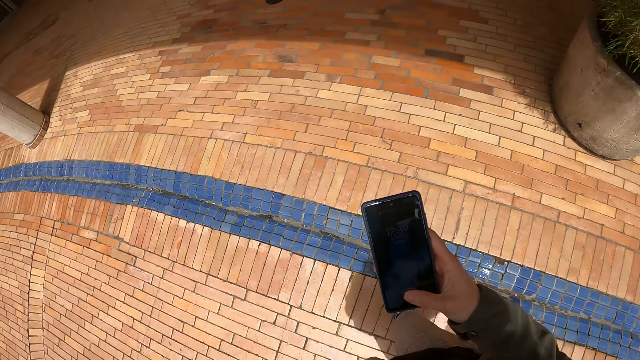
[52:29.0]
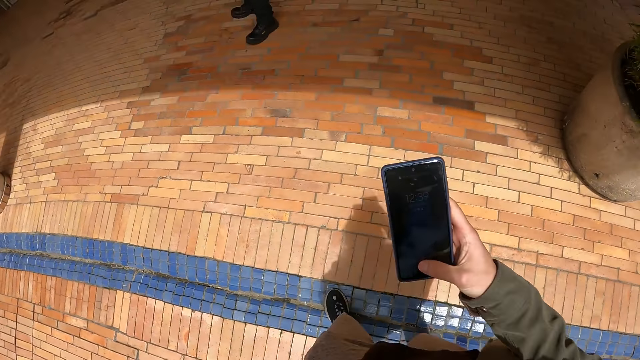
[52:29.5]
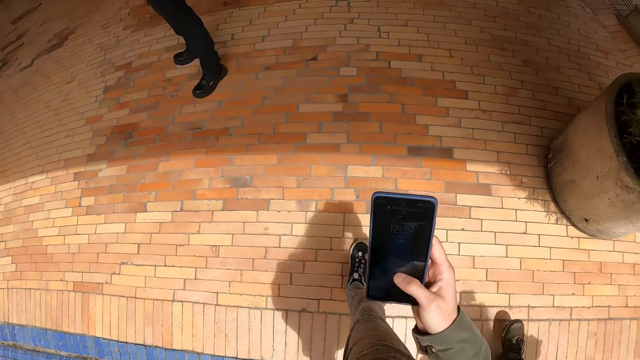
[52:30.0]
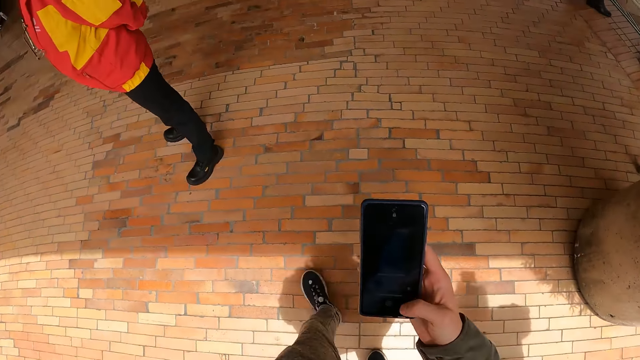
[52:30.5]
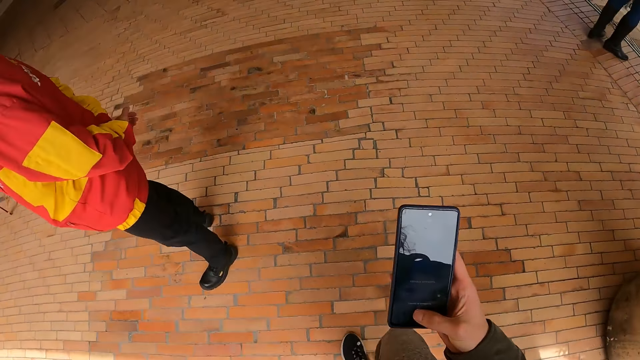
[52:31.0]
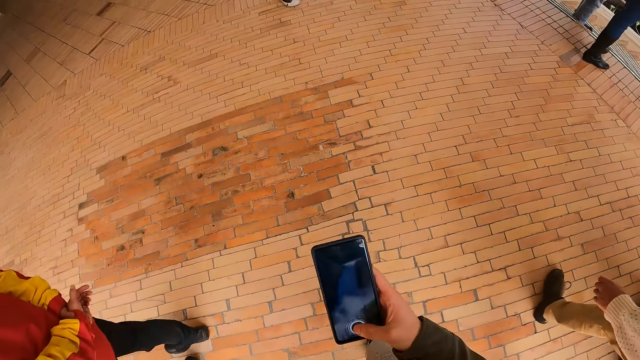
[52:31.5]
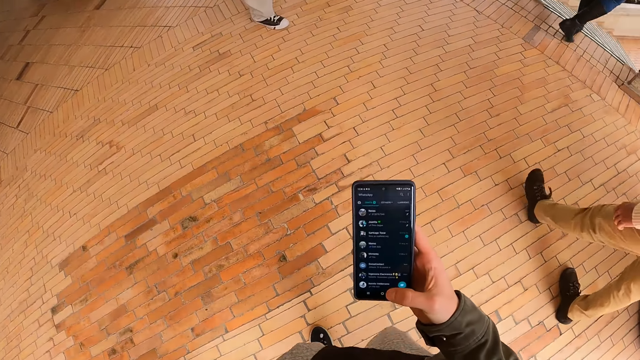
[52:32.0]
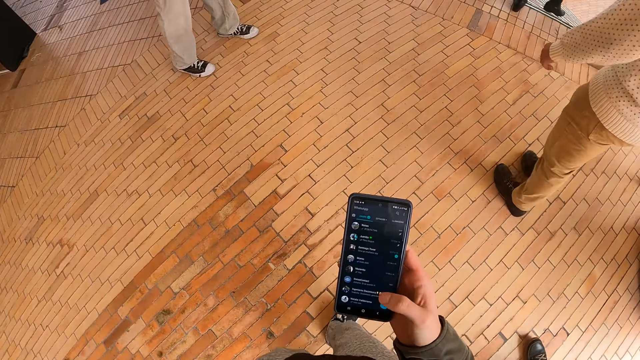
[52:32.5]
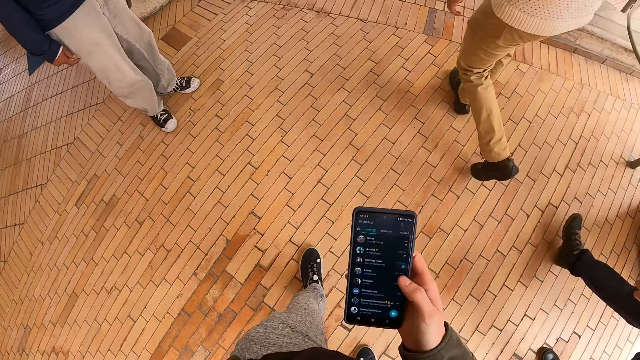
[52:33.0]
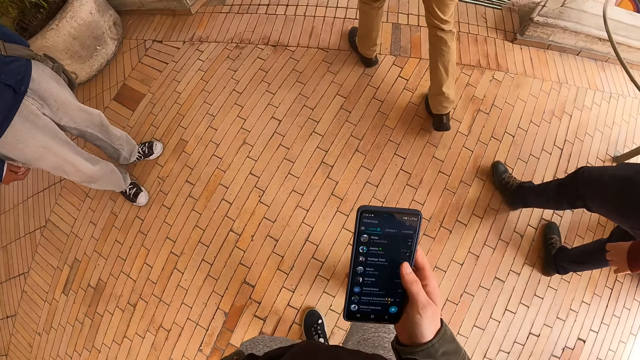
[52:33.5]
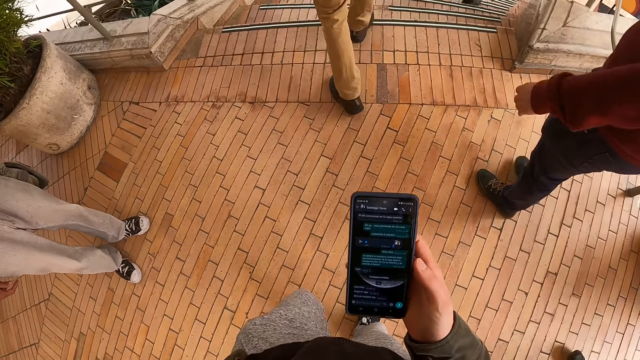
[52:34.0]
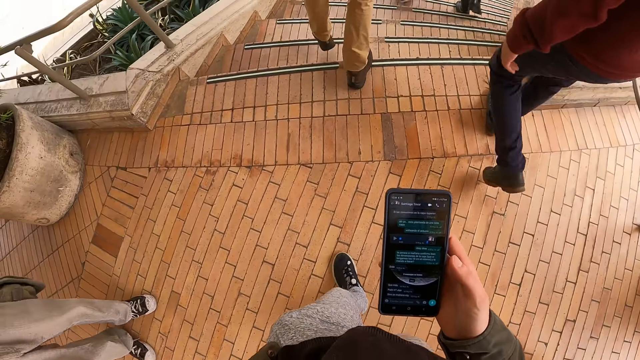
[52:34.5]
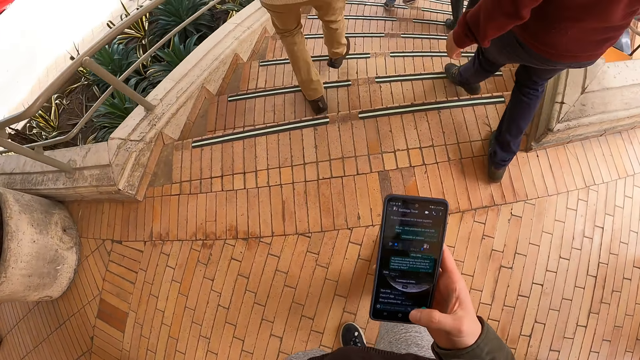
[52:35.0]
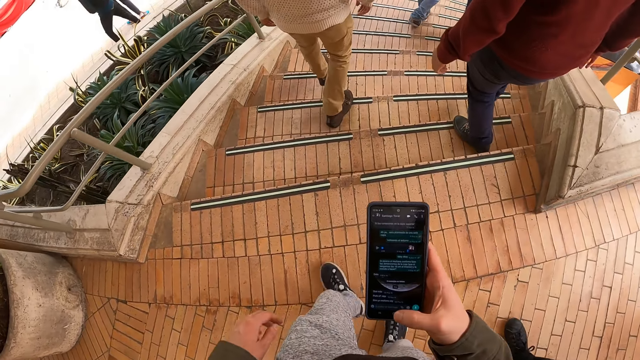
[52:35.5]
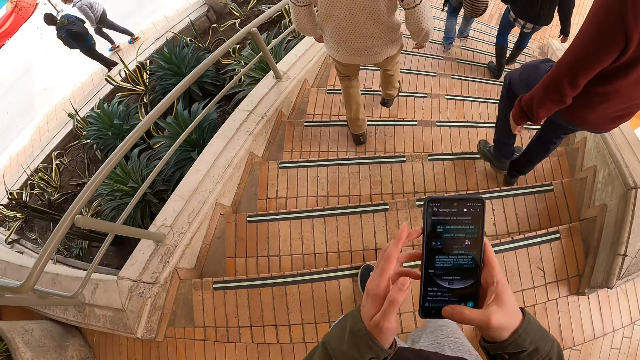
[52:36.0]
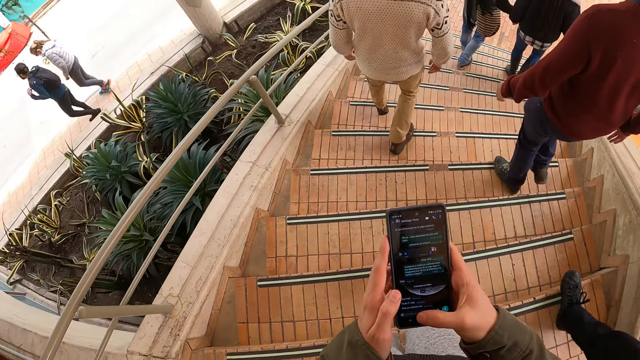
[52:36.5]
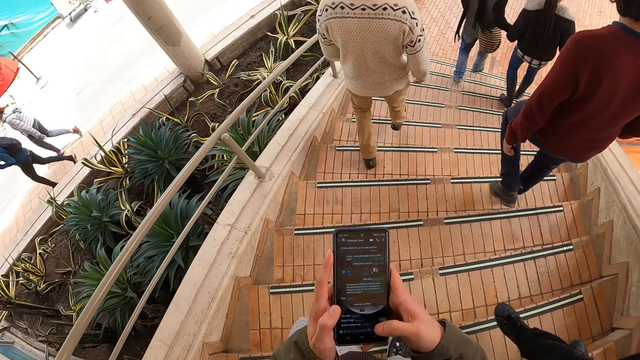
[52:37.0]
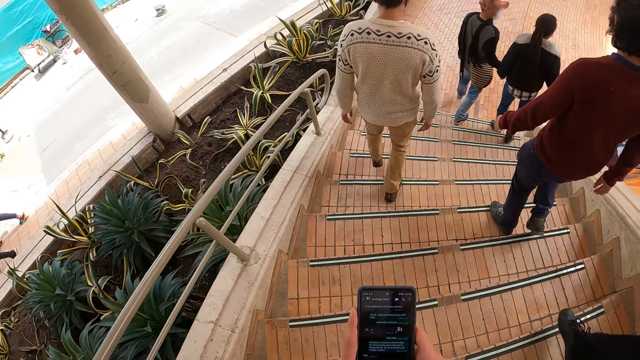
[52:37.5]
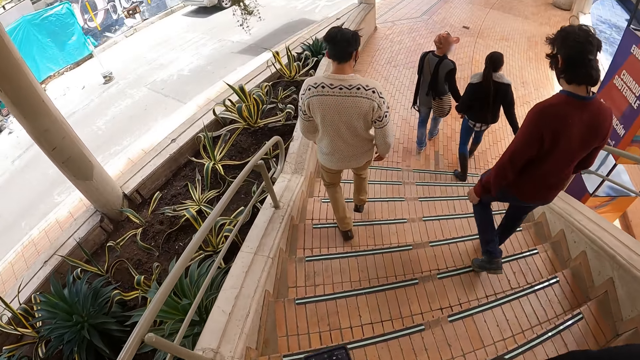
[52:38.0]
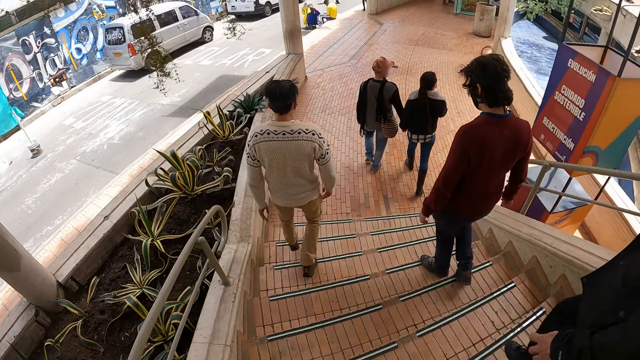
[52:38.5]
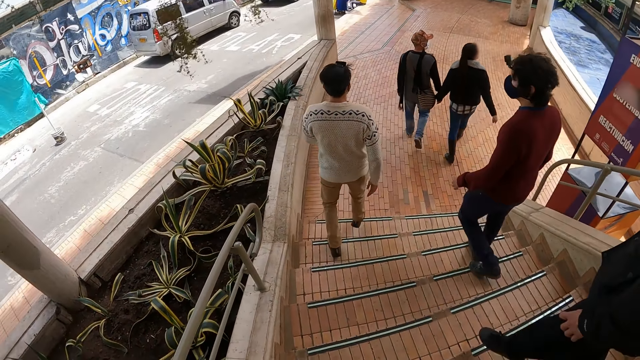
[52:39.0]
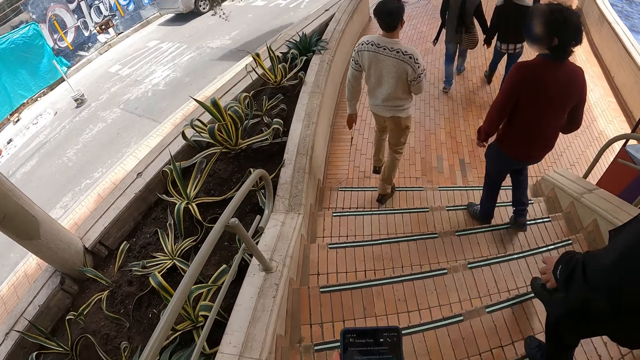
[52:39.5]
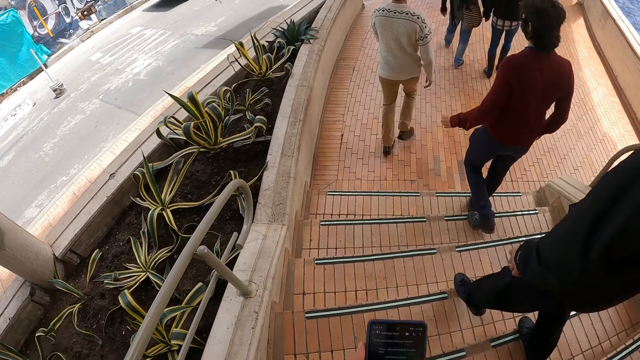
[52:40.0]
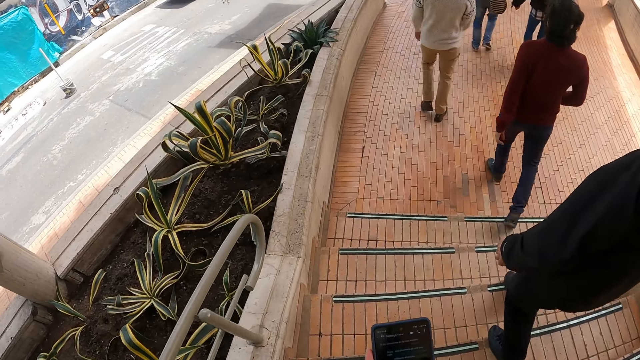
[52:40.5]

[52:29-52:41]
The camera wearer scrolls on the phone. They walk around. They scroll on the phone. They walk around.

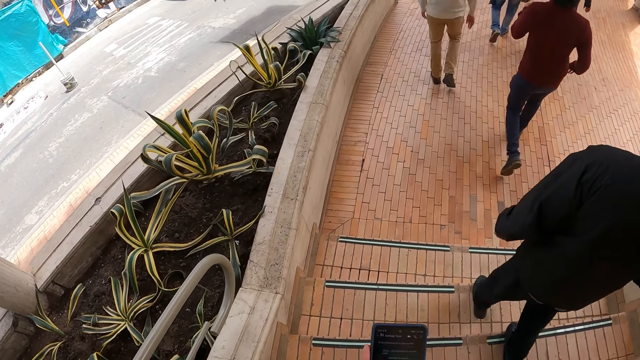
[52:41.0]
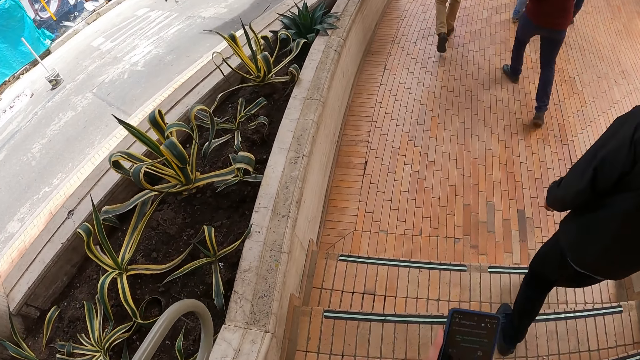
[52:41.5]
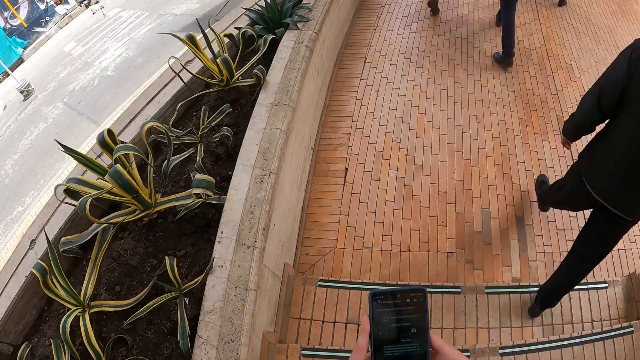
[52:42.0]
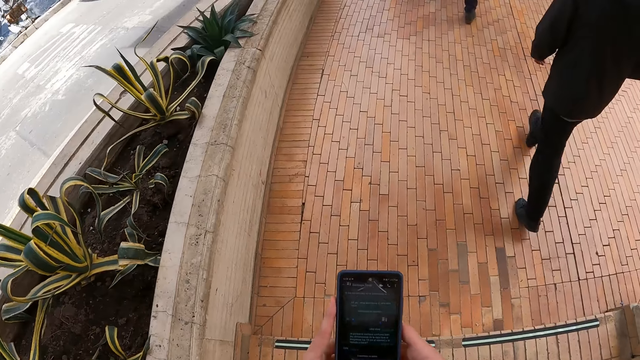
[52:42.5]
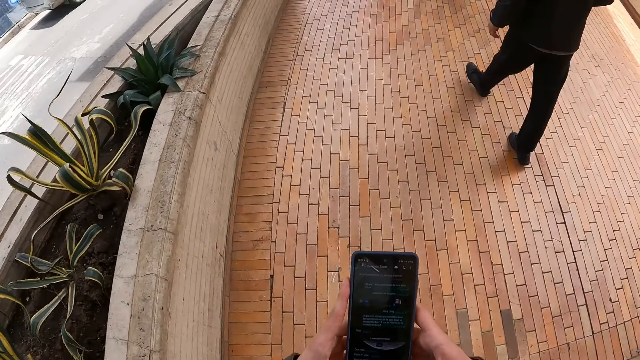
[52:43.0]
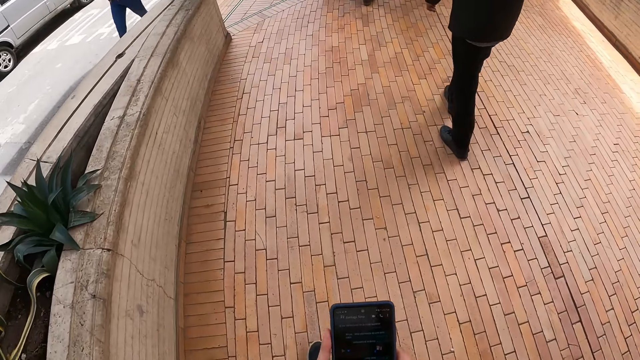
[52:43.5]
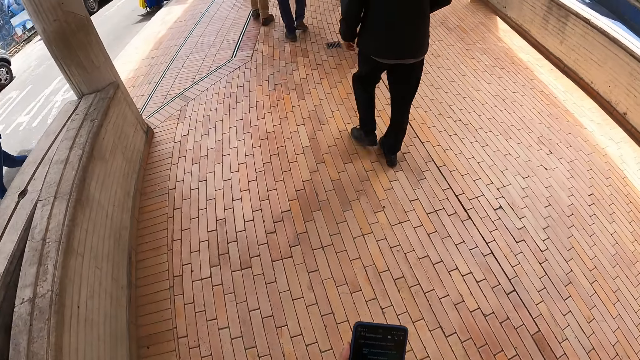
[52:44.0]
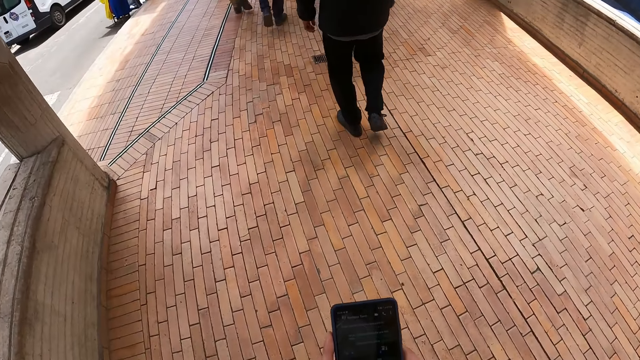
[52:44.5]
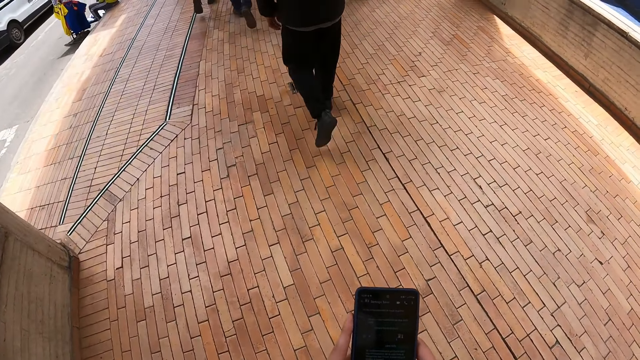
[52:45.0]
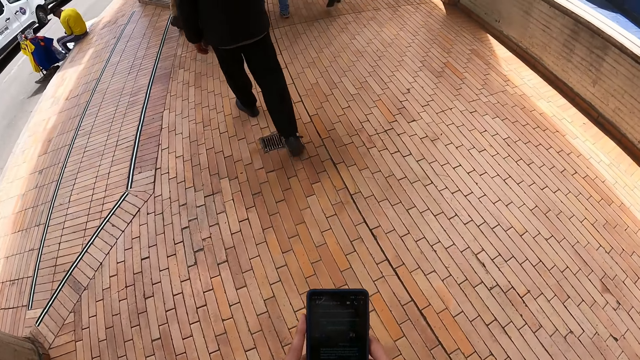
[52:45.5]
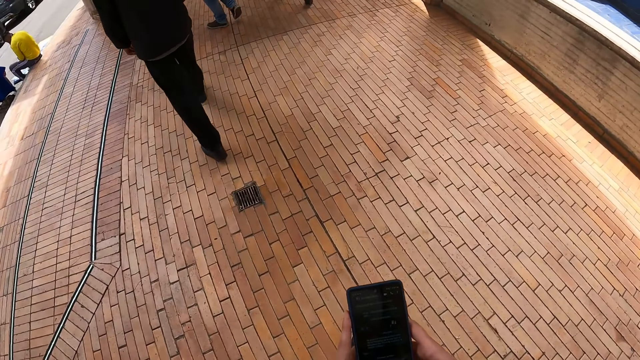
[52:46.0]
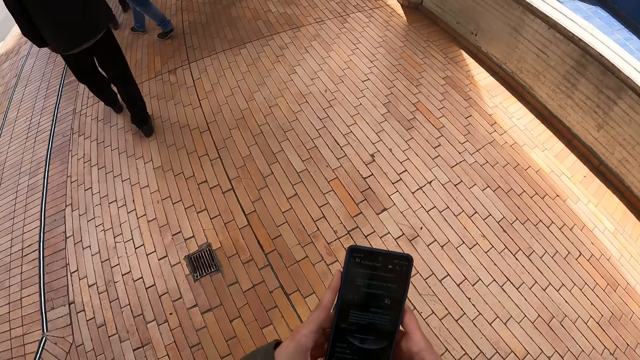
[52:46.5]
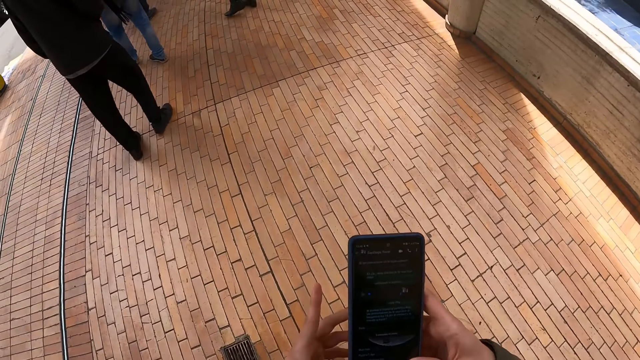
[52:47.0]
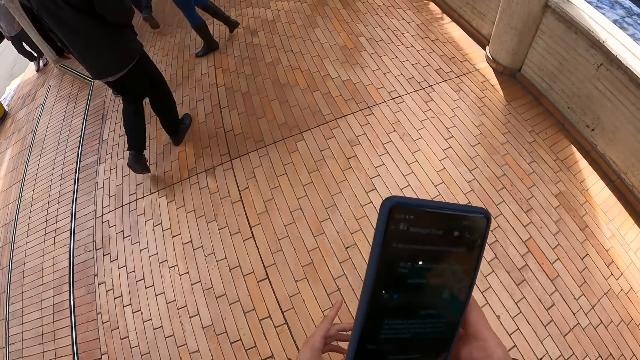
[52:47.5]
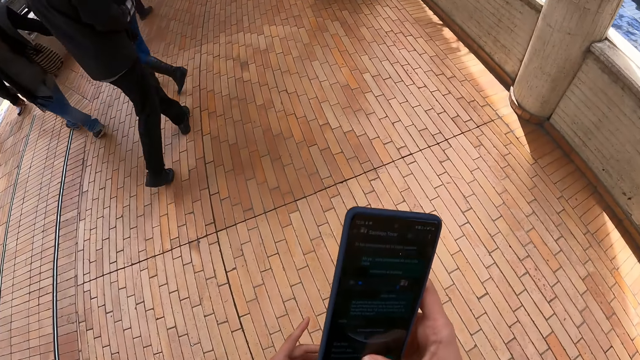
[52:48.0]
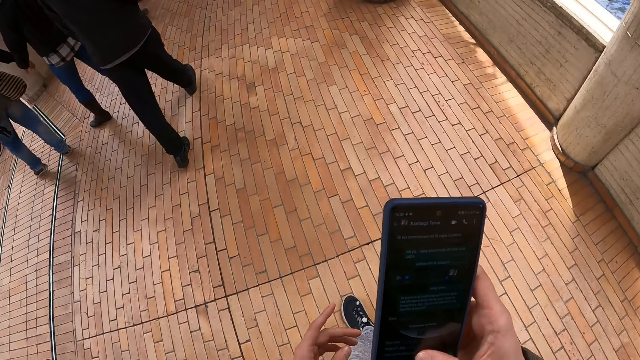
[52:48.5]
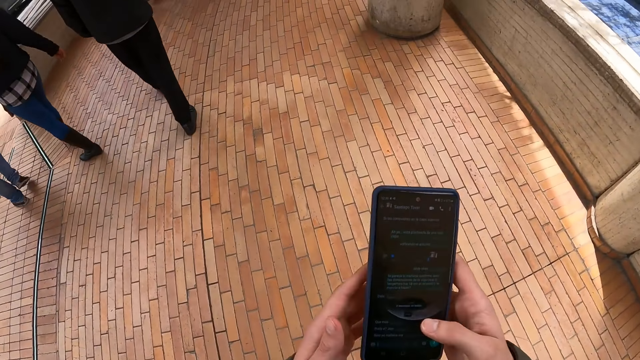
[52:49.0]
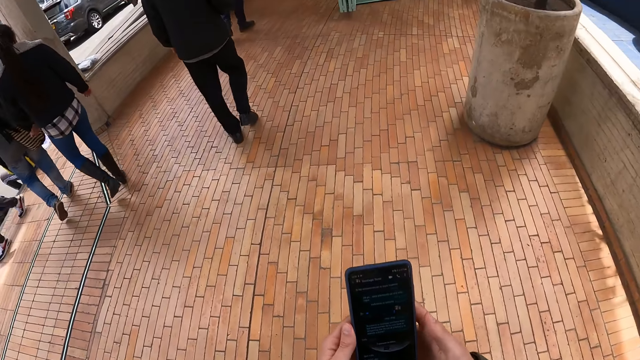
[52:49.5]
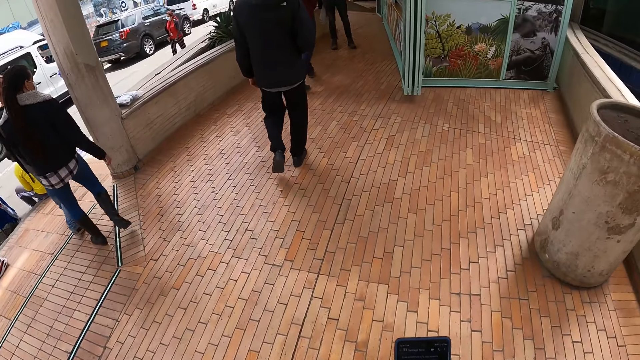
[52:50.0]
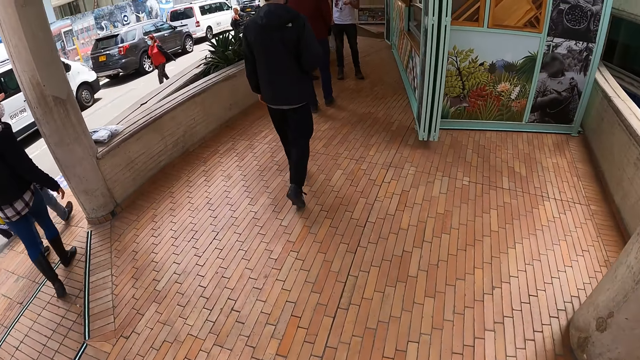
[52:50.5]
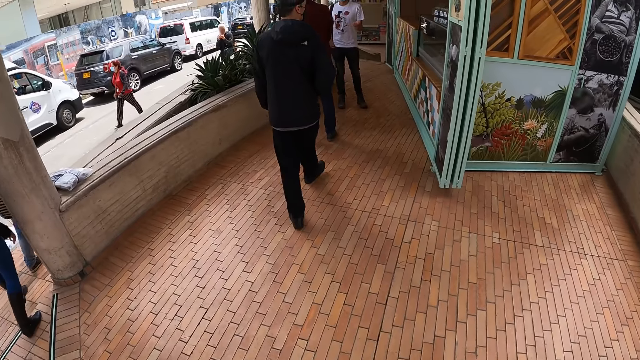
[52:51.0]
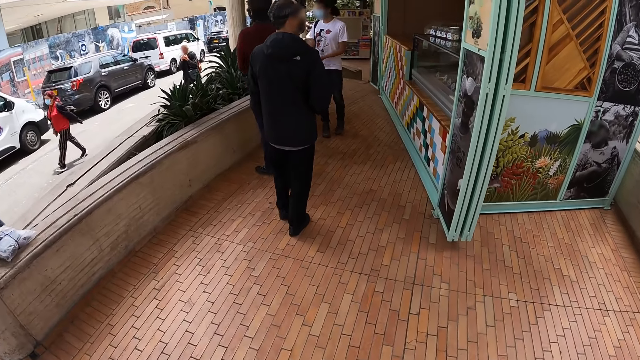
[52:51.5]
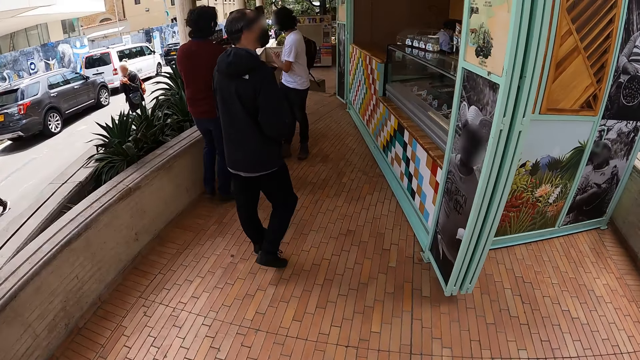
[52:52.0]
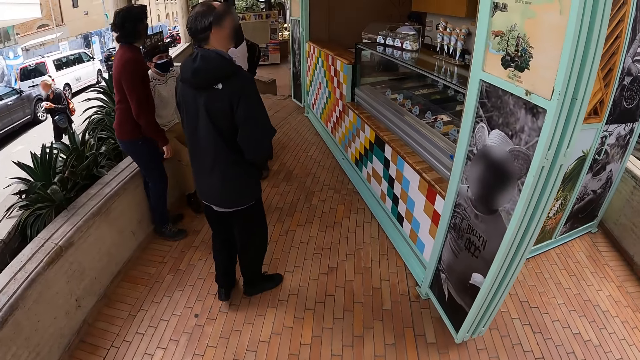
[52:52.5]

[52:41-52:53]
The camera wearer scrolls on the phone. They walk around.
